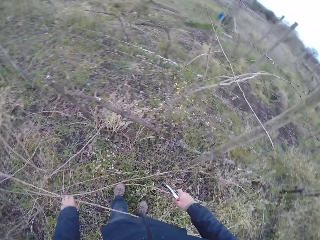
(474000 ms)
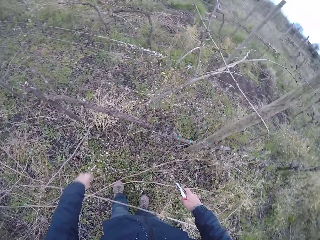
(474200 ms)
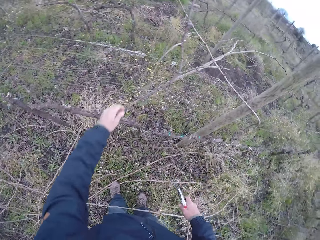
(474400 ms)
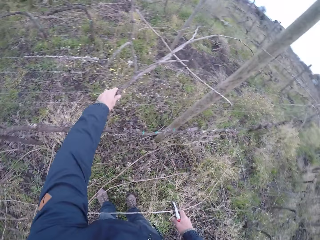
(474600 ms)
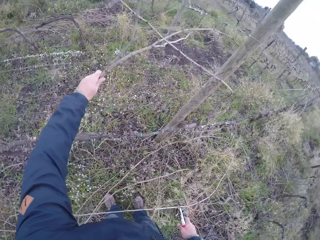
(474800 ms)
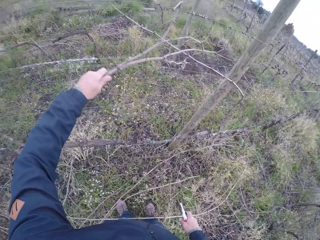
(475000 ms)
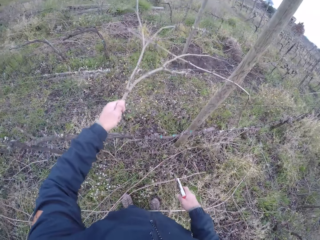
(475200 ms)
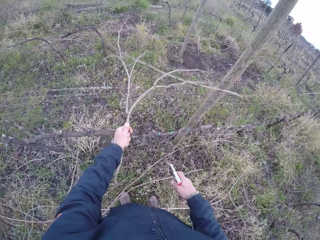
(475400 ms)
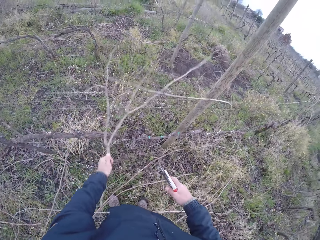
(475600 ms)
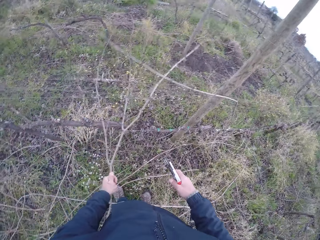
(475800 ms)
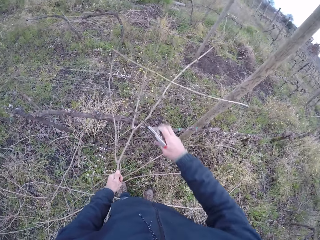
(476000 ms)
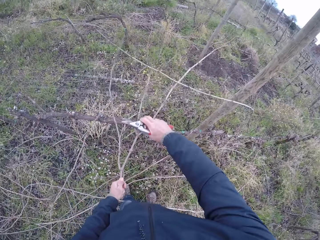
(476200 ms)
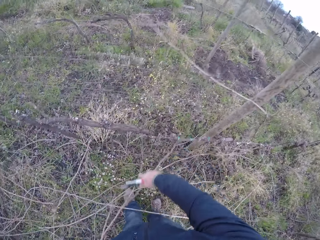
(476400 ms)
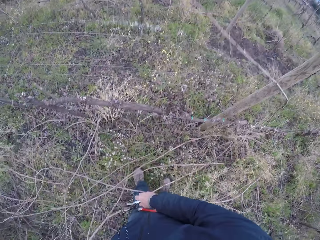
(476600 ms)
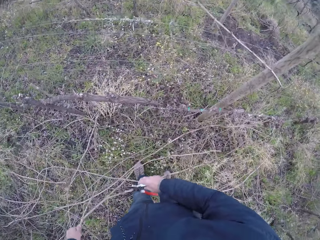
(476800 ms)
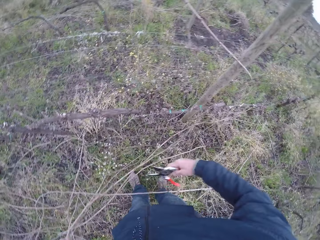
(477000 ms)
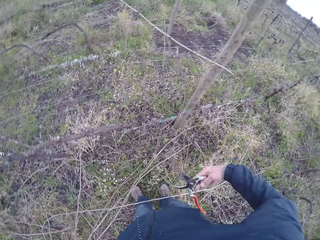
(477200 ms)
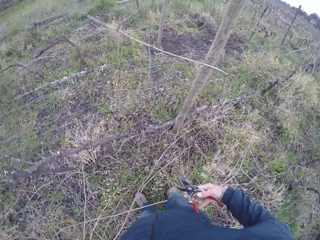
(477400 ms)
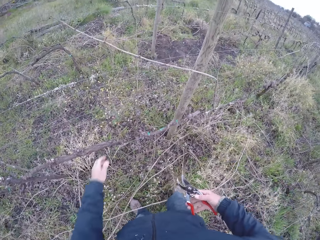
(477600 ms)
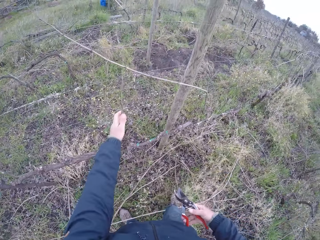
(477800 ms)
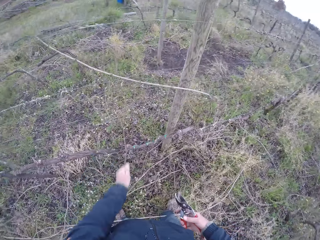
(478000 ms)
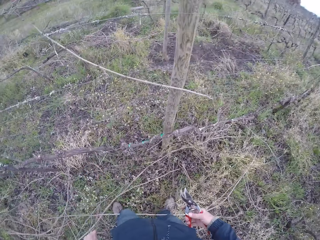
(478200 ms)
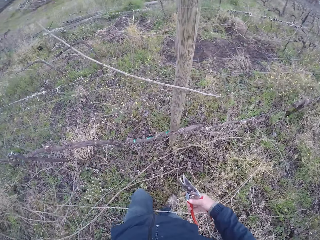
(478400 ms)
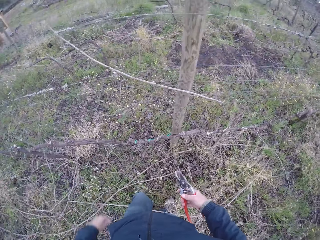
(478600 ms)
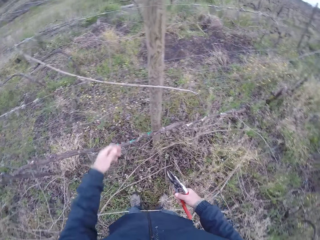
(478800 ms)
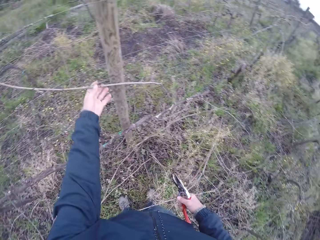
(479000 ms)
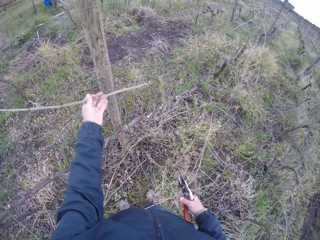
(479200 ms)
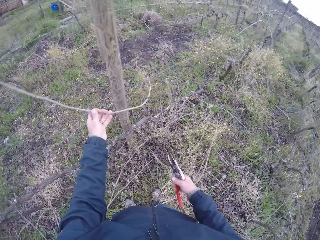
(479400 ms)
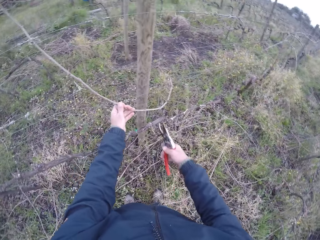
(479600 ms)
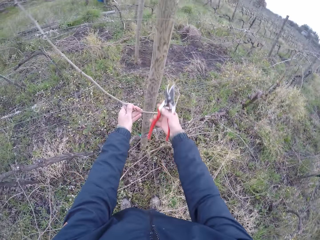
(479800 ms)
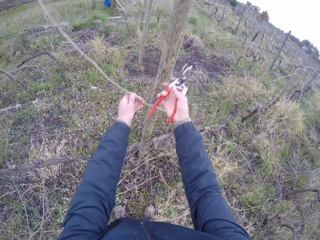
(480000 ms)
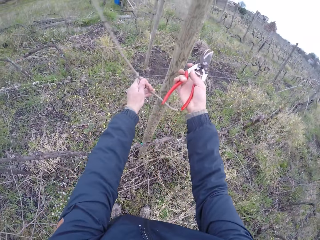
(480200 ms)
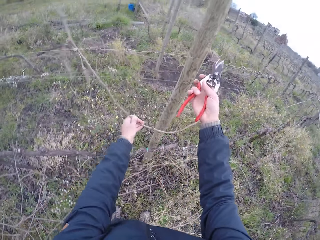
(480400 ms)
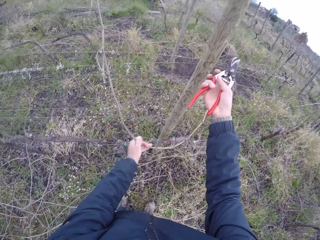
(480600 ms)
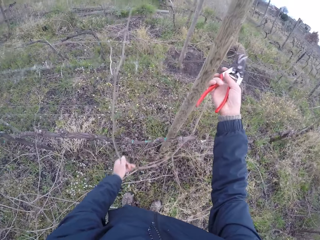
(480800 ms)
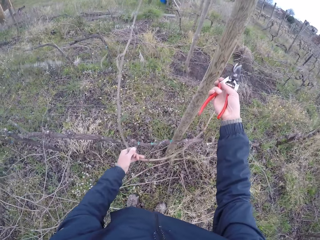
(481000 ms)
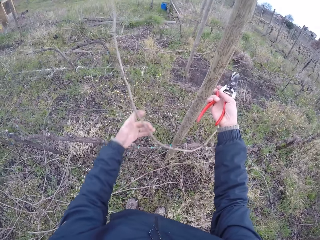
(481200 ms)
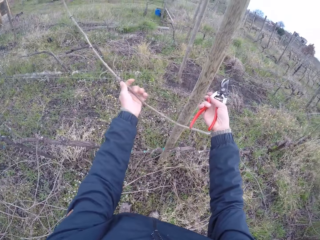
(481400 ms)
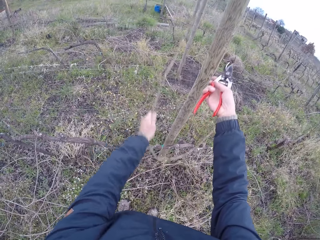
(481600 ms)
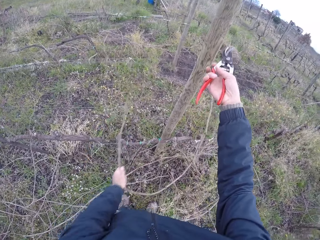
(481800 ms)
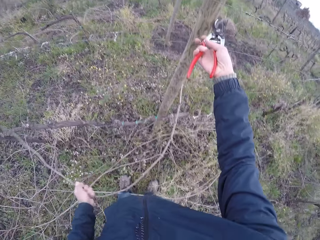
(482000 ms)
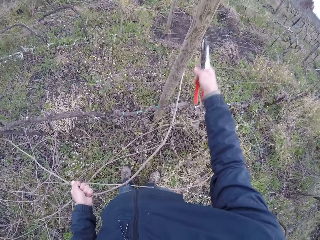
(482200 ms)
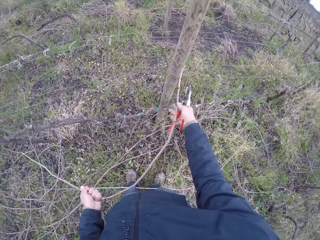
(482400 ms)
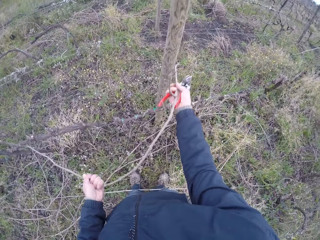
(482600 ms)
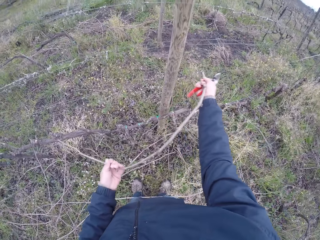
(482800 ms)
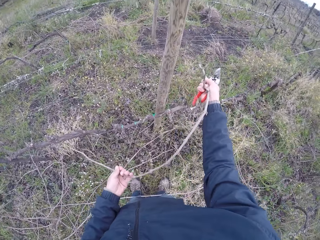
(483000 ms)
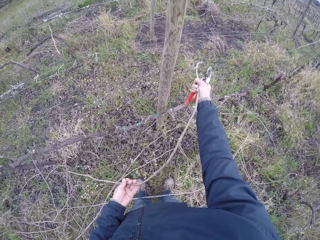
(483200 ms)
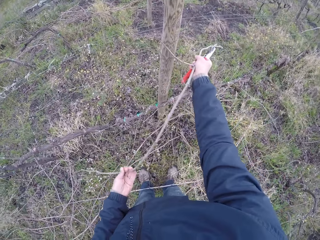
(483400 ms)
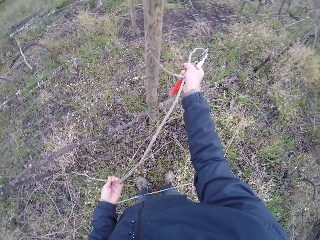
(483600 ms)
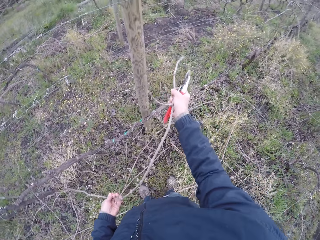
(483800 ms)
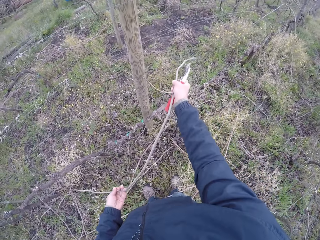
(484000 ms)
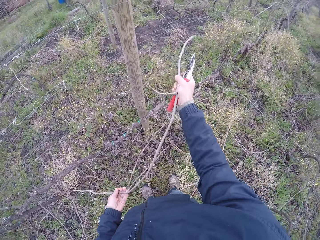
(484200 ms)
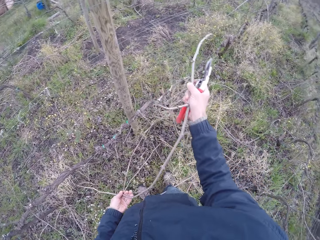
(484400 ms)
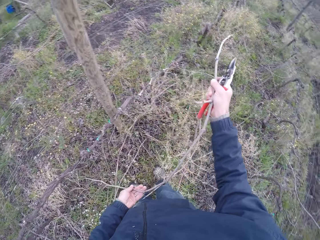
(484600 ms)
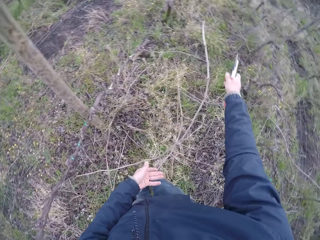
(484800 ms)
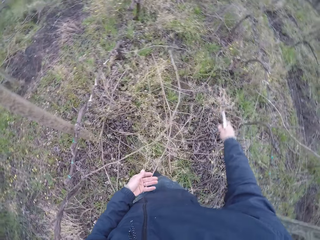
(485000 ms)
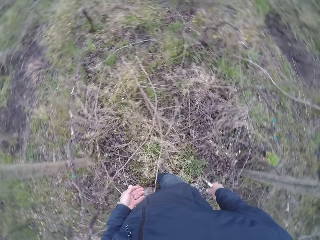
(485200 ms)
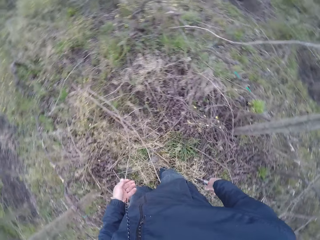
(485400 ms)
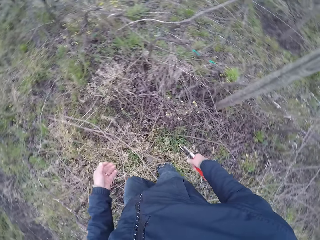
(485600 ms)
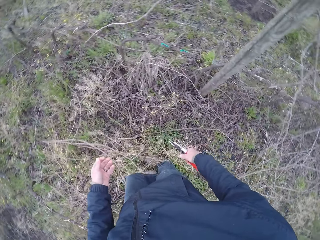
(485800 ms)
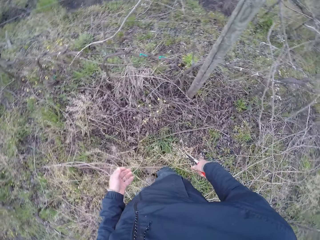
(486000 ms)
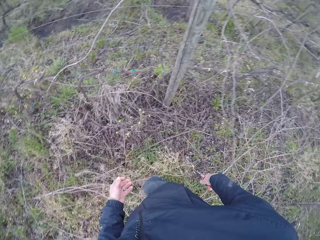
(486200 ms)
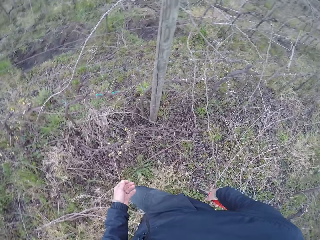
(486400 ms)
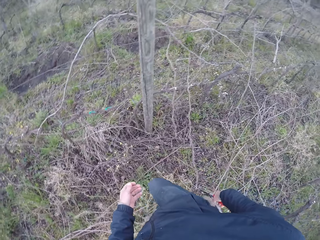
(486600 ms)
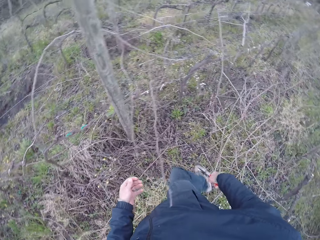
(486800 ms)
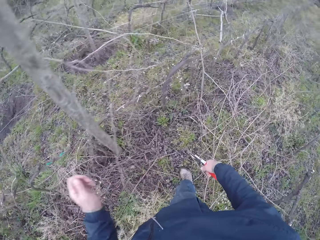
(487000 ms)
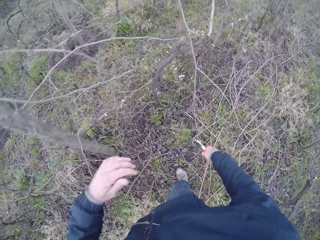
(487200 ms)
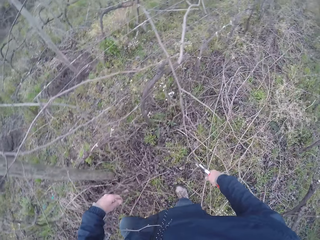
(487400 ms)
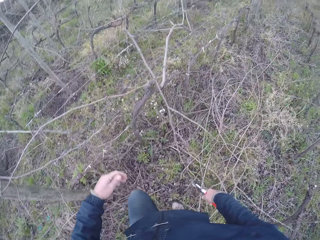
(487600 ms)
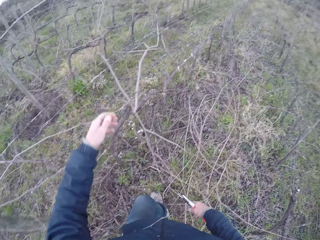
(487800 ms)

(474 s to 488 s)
The camera wearer removes a twig from the barbed fence with his left hand. He drops the sticks down. He pulls a twig from the barbed fence with his left hand. He does it again. He removes a twig from the barbed fence with his left hand. He holds the twig with both hands. He drops the twig in both hands. He walks around.

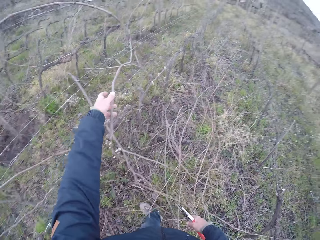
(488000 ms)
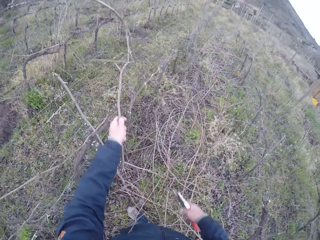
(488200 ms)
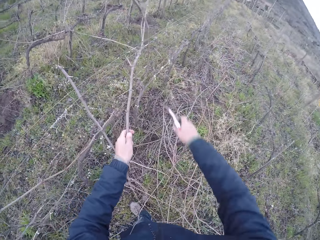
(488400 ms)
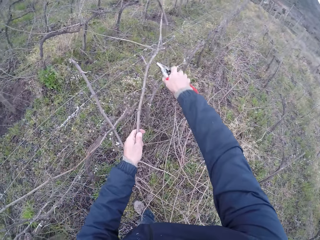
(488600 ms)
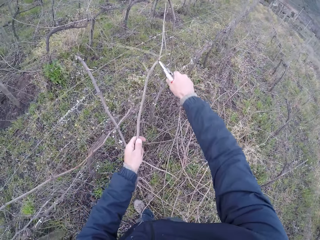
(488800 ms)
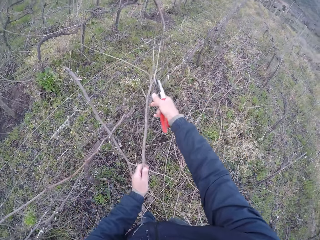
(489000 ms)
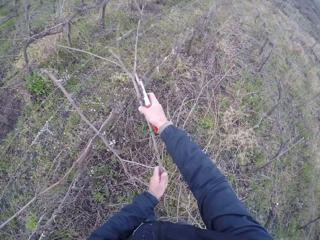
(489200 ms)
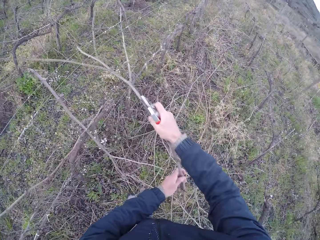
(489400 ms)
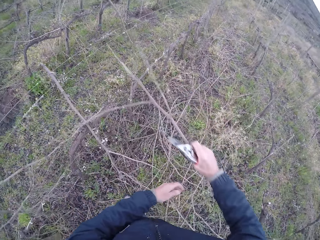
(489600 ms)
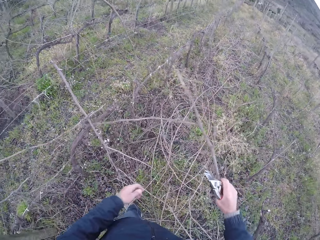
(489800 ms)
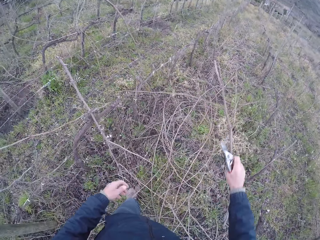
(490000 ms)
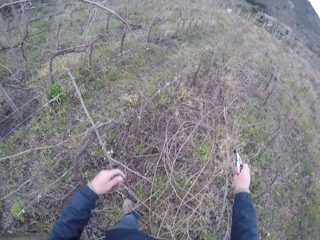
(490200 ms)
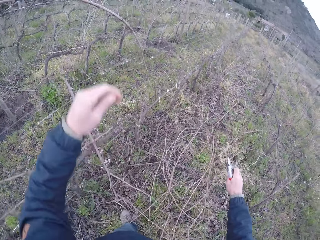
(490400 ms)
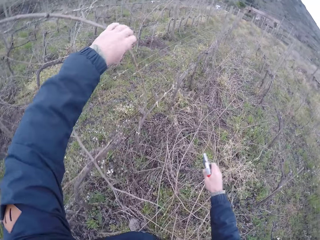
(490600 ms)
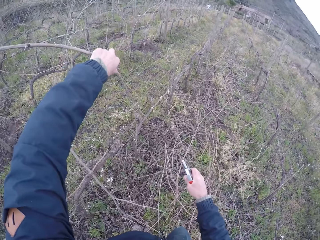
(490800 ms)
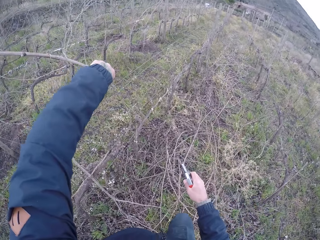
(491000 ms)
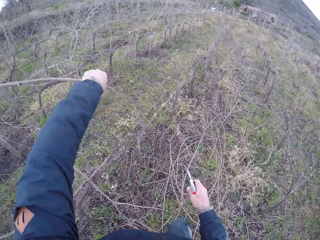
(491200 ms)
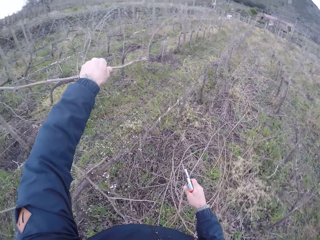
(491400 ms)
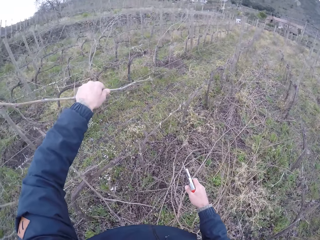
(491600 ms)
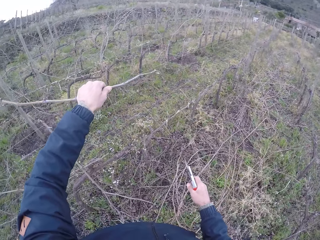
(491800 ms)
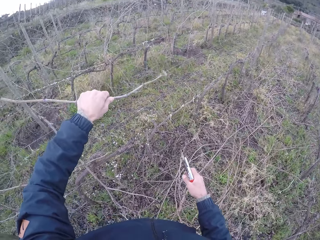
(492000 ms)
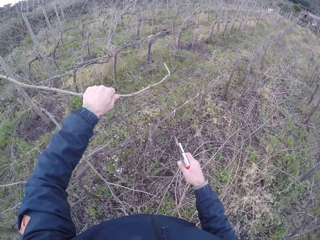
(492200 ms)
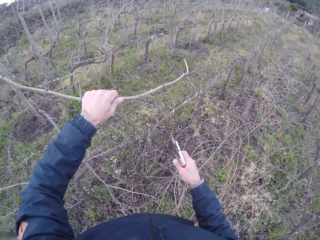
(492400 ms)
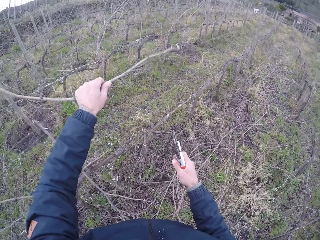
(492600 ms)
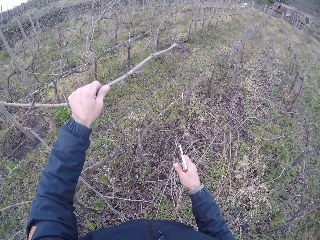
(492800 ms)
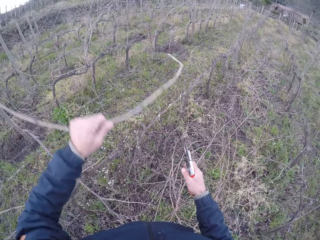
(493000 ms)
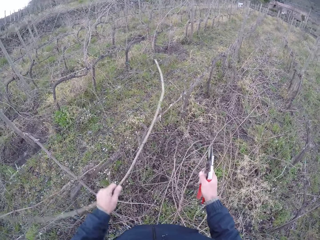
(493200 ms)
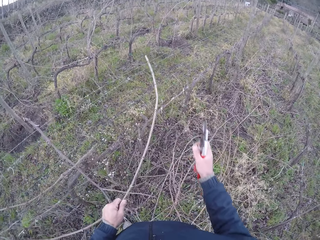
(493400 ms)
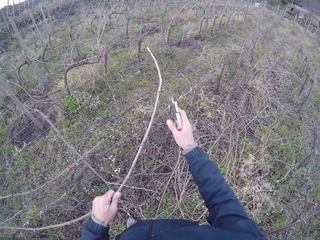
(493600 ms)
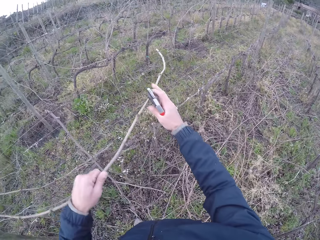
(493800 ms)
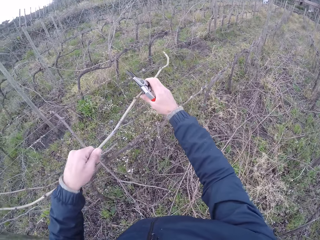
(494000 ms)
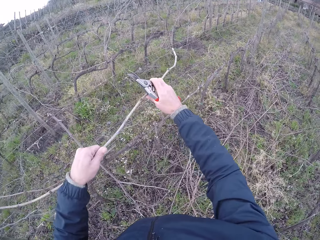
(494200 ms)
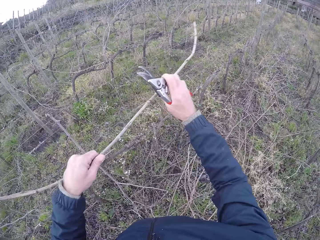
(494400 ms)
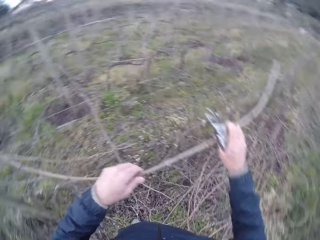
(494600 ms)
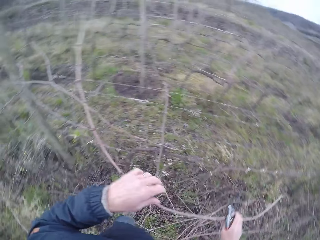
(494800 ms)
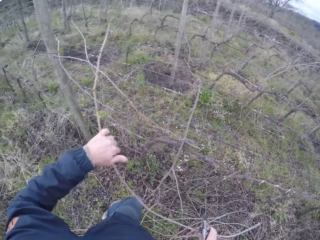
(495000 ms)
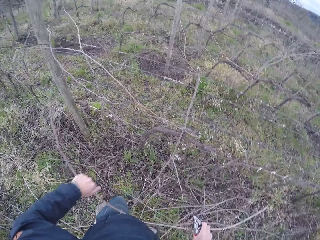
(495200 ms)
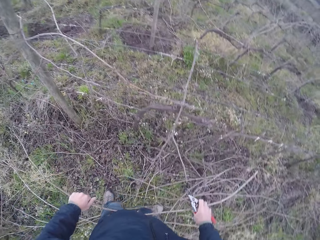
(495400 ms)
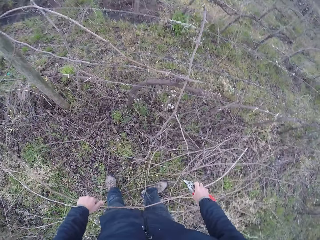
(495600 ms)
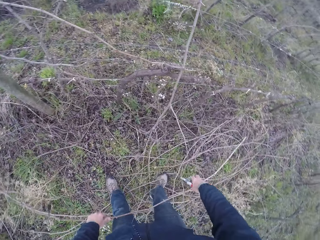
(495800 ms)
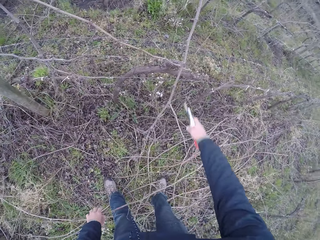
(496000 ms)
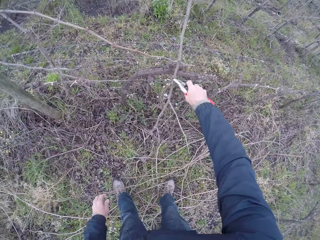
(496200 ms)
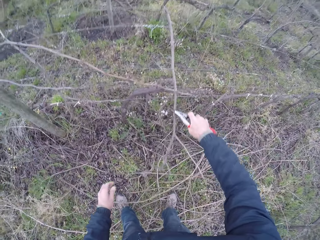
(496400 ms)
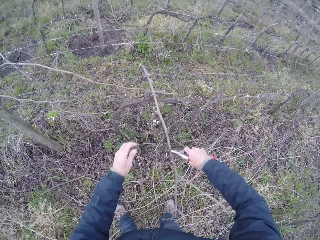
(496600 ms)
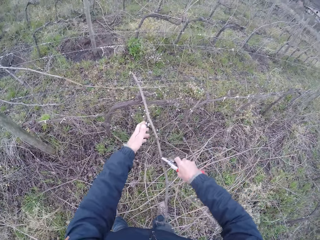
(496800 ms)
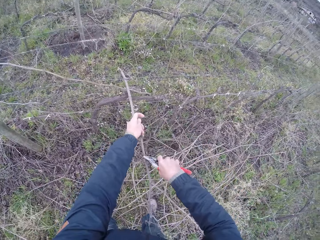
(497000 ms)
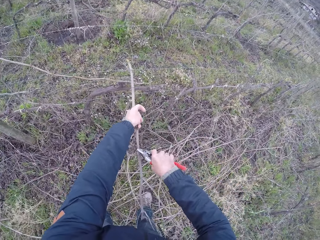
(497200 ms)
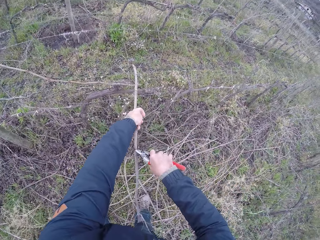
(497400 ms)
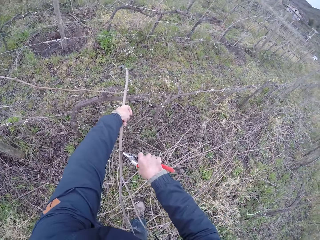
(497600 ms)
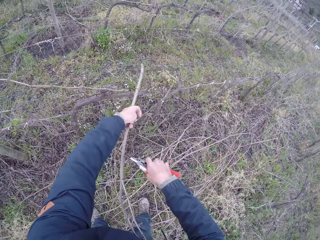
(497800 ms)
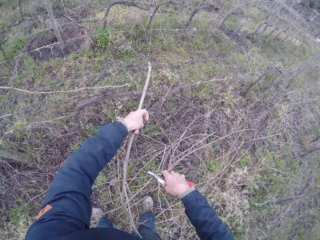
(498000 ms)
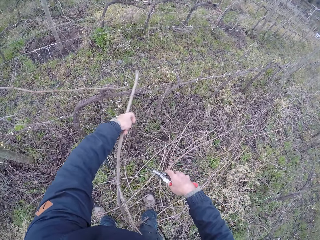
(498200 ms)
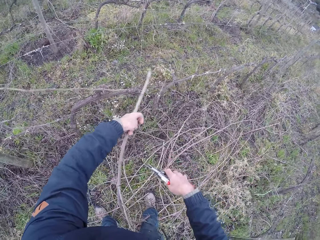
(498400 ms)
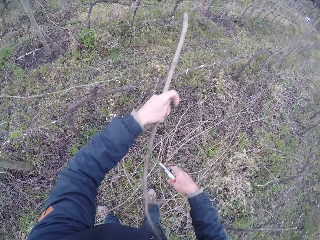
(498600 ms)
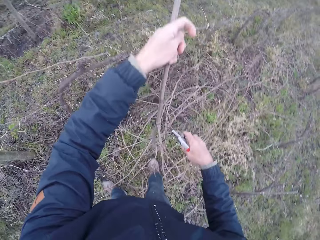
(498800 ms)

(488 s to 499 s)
The camera wearer holds a twig with his left hand. He cuts the twig with the pair of pliers in his right hand. He removes the twig with both hands. He drops the twig on the ground. He removes a twig from the barbed fence with his left hand. He drops the sticks down.
